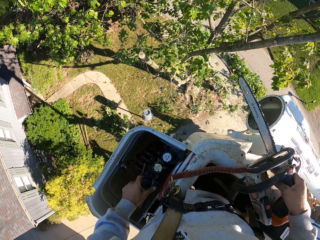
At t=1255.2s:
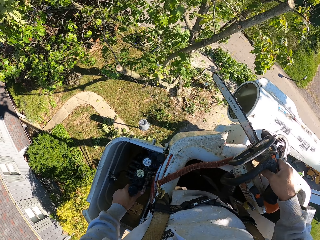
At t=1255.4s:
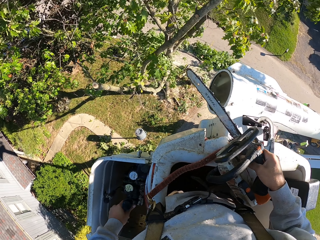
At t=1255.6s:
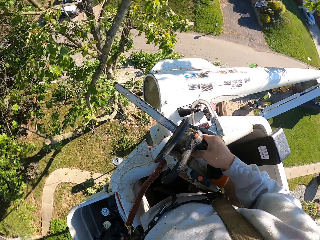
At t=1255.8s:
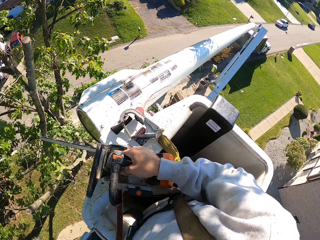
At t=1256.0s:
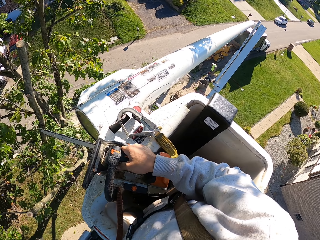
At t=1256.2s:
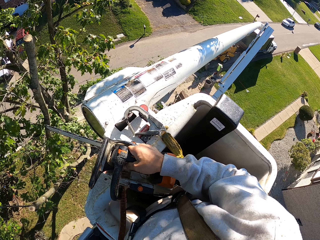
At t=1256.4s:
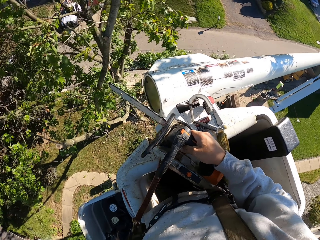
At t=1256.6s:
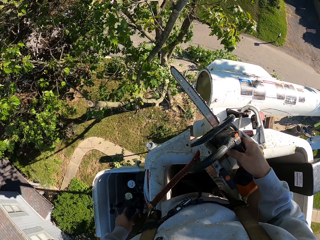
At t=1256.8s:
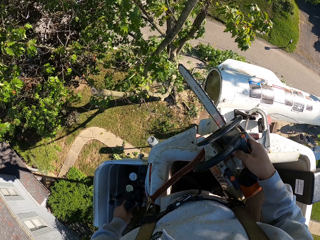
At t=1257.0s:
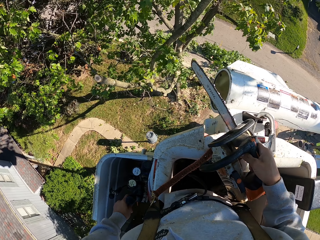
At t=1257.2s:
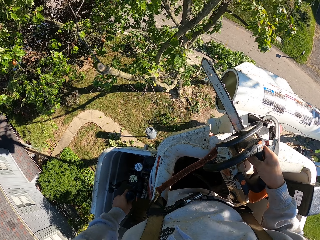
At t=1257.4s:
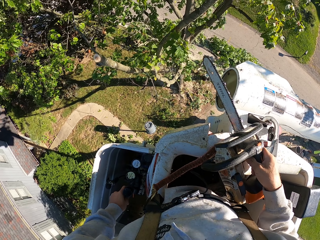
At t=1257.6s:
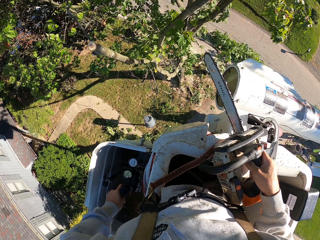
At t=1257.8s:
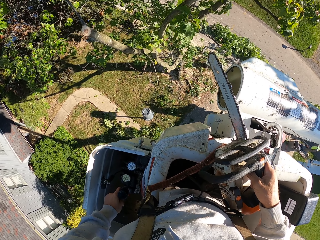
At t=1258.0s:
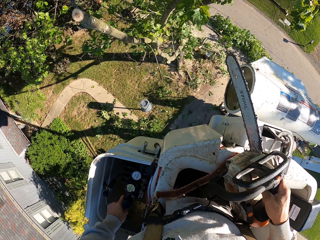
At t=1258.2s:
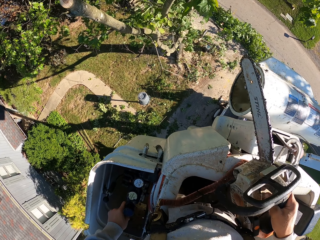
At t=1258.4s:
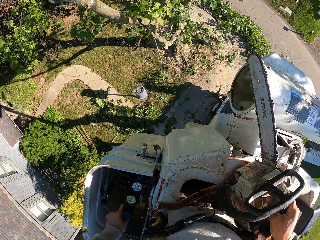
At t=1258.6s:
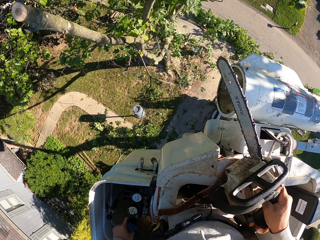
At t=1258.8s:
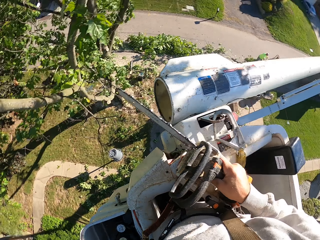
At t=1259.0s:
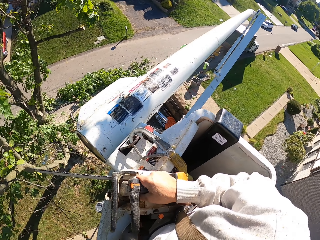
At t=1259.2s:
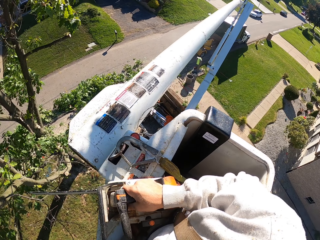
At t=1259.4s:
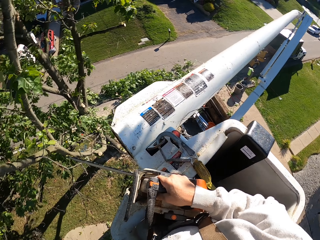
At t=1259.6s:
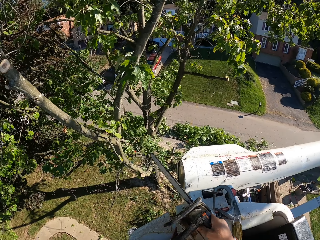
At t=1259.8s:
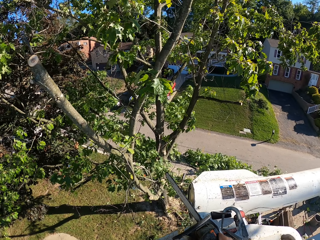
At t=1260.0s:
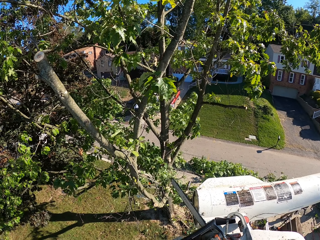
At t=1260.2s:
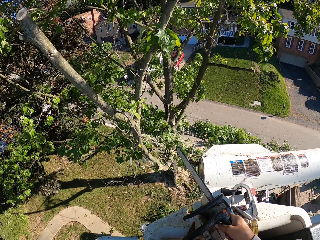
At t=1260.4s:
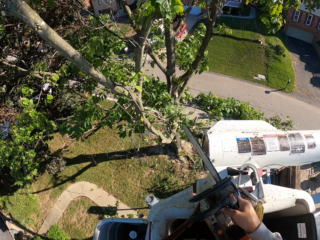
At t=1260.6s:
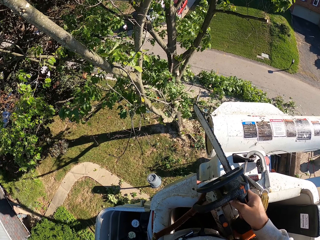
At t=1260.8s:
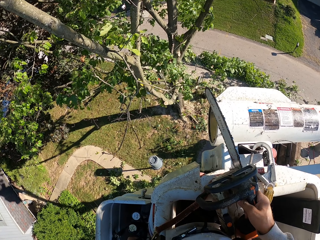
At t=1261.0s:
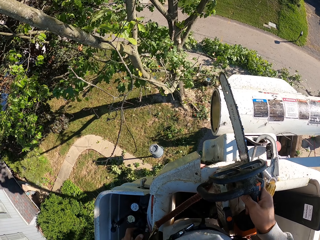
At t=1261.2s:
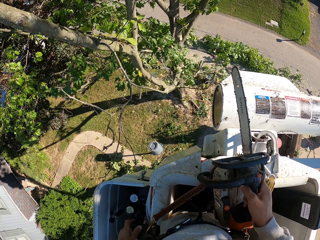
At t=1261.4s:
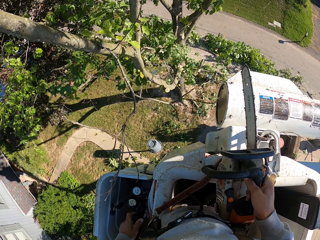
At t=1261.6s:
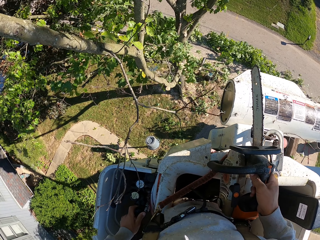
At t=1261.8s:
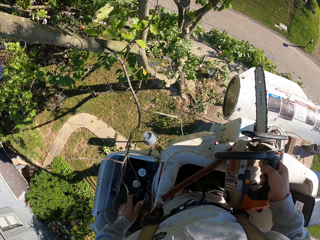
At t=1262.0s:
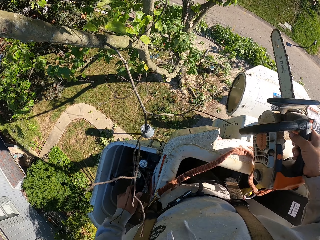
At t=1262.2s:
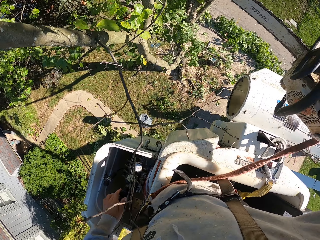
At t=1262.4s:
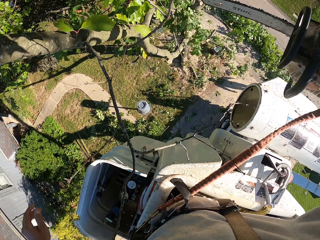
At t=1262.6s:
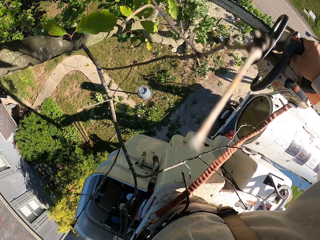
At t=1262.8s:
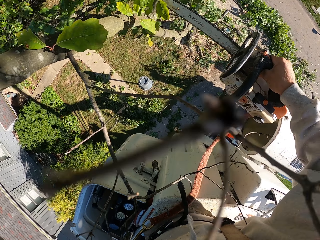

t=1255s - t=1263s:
The camera wearer operates the tree bucket truck with his left hand. He looks around.

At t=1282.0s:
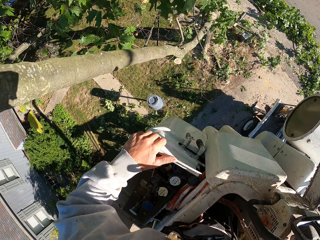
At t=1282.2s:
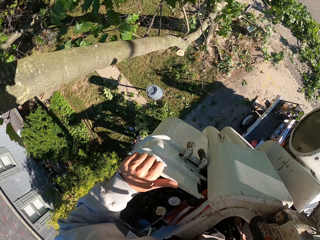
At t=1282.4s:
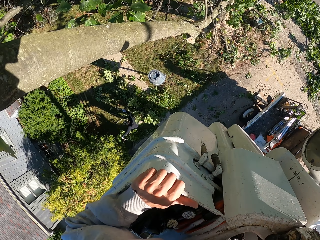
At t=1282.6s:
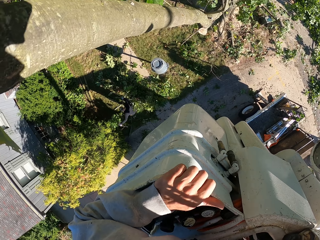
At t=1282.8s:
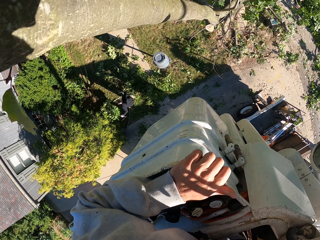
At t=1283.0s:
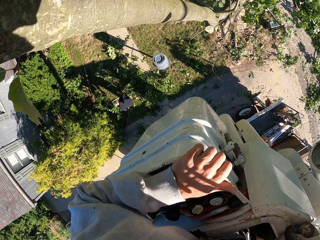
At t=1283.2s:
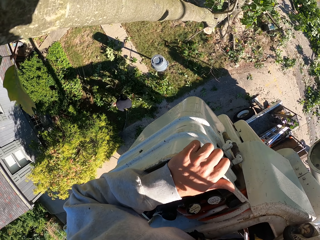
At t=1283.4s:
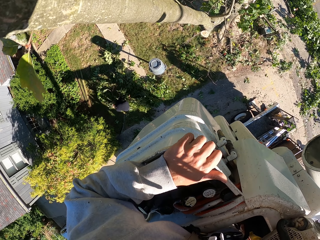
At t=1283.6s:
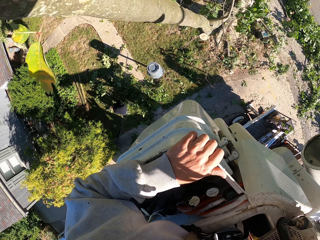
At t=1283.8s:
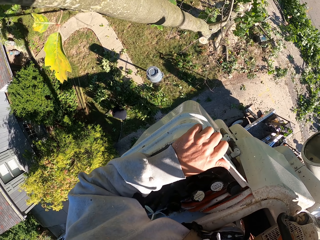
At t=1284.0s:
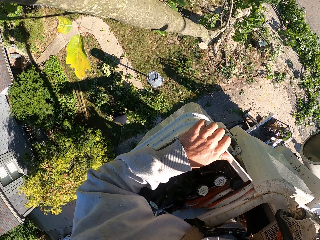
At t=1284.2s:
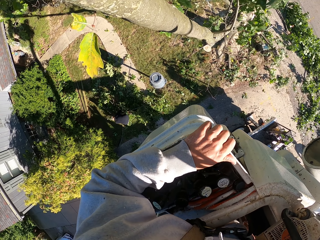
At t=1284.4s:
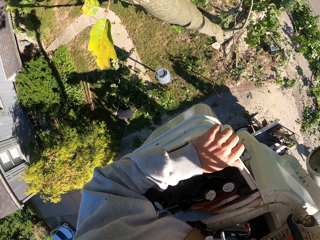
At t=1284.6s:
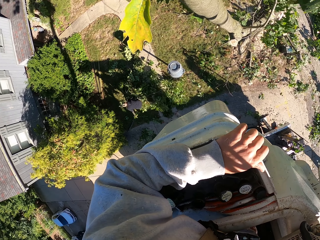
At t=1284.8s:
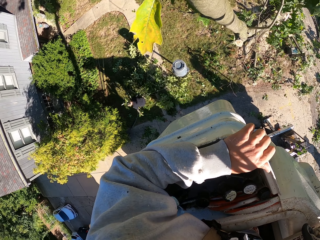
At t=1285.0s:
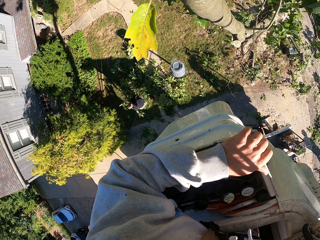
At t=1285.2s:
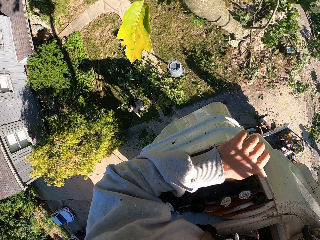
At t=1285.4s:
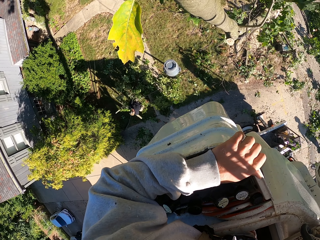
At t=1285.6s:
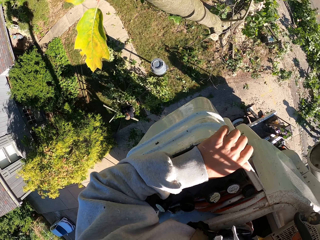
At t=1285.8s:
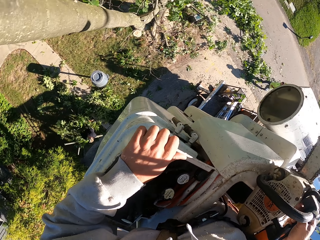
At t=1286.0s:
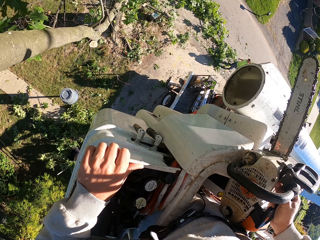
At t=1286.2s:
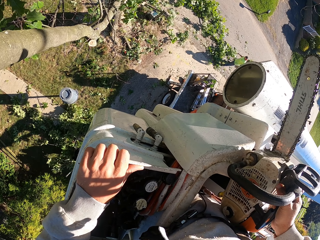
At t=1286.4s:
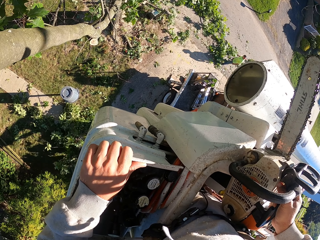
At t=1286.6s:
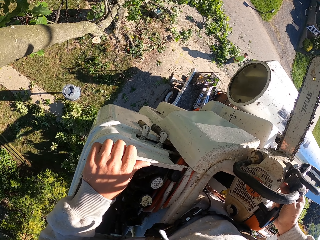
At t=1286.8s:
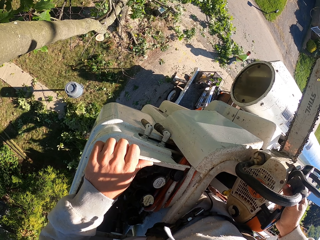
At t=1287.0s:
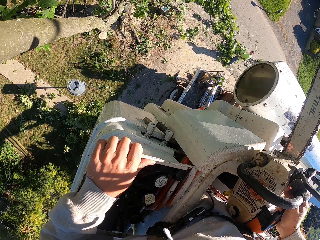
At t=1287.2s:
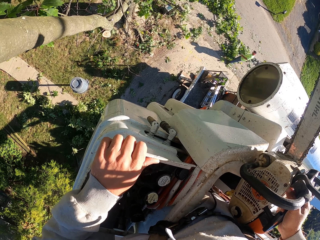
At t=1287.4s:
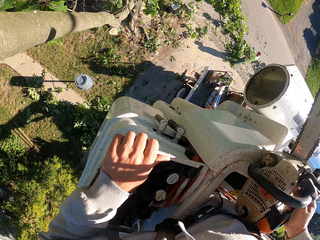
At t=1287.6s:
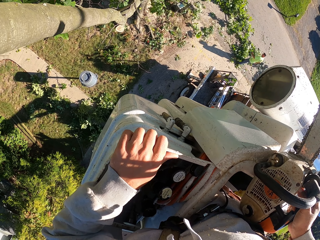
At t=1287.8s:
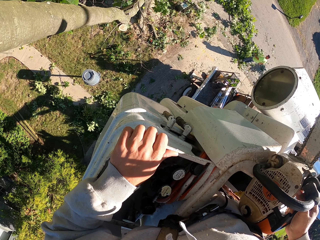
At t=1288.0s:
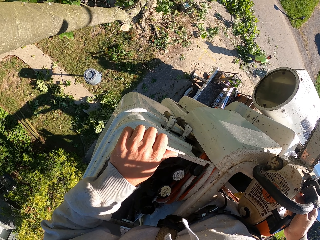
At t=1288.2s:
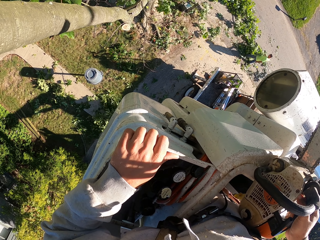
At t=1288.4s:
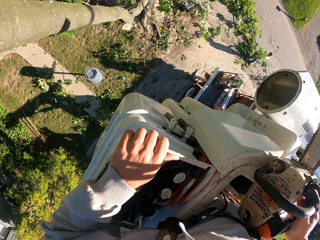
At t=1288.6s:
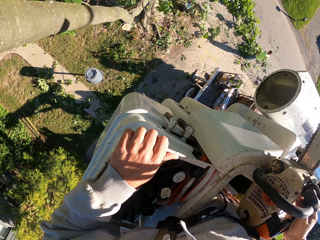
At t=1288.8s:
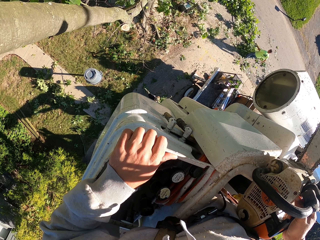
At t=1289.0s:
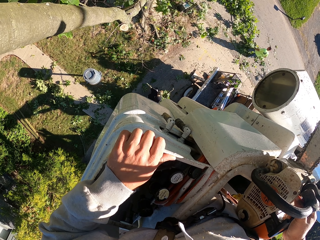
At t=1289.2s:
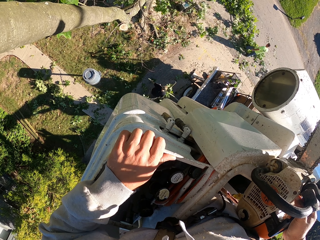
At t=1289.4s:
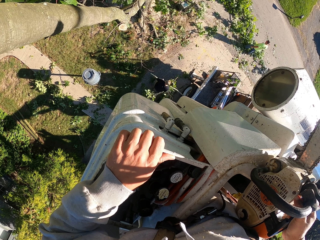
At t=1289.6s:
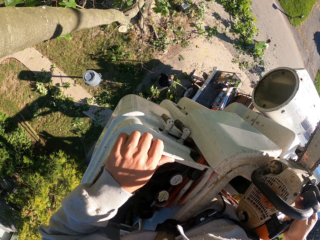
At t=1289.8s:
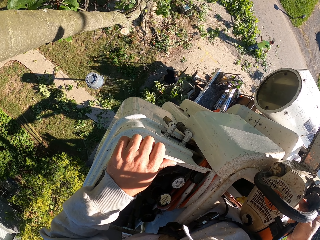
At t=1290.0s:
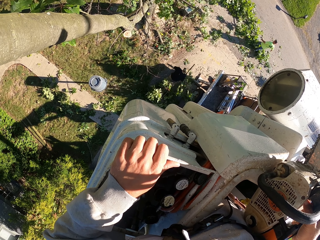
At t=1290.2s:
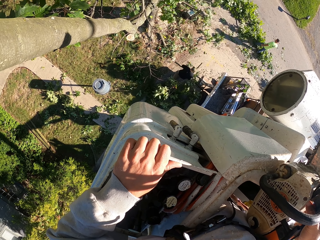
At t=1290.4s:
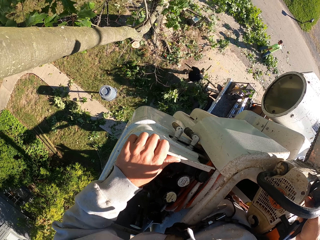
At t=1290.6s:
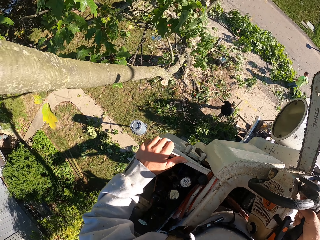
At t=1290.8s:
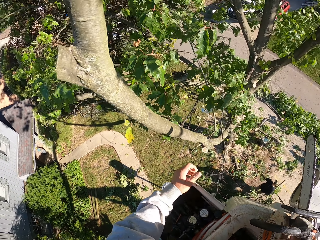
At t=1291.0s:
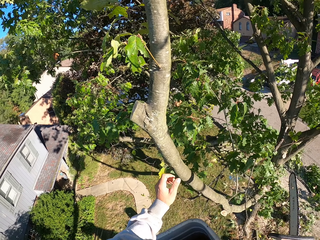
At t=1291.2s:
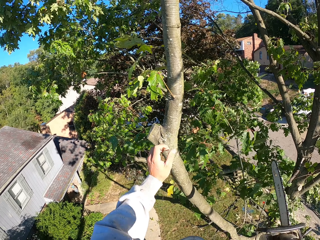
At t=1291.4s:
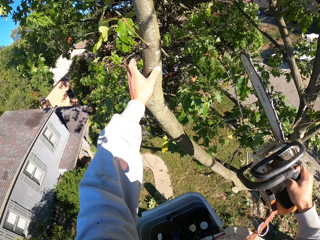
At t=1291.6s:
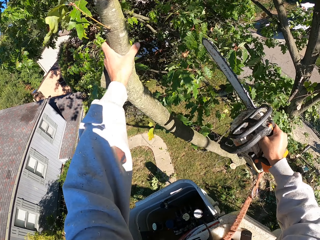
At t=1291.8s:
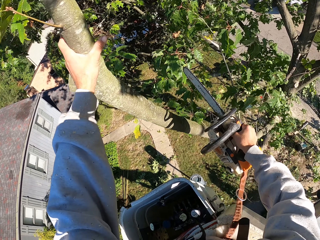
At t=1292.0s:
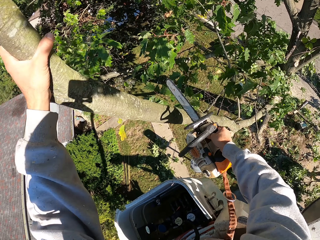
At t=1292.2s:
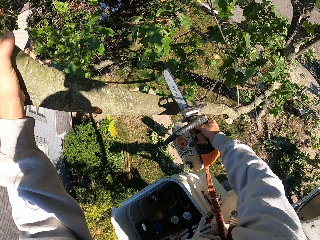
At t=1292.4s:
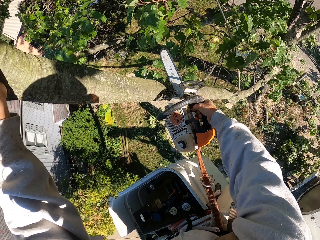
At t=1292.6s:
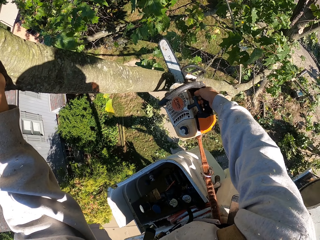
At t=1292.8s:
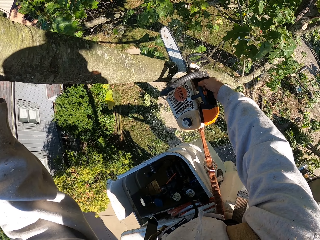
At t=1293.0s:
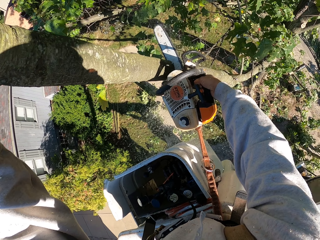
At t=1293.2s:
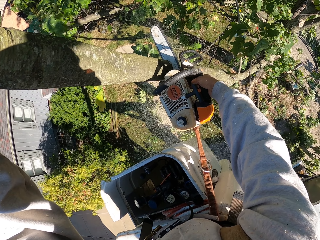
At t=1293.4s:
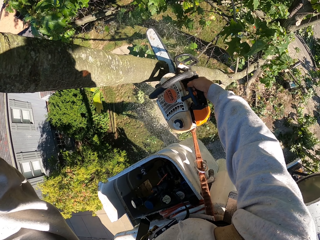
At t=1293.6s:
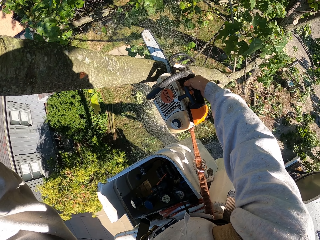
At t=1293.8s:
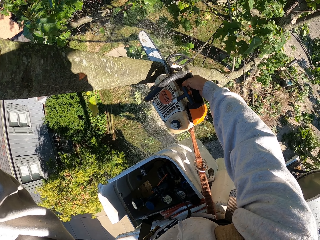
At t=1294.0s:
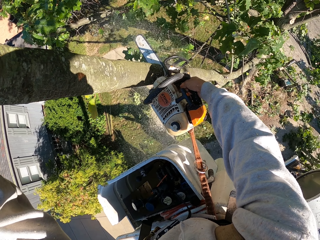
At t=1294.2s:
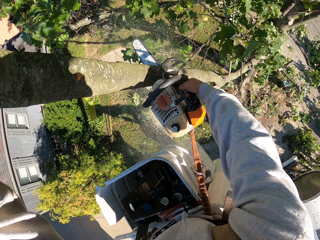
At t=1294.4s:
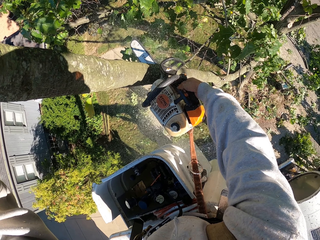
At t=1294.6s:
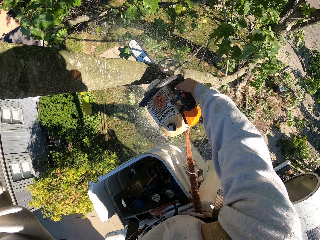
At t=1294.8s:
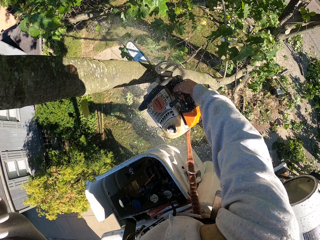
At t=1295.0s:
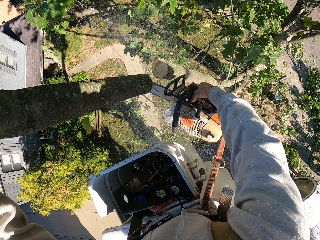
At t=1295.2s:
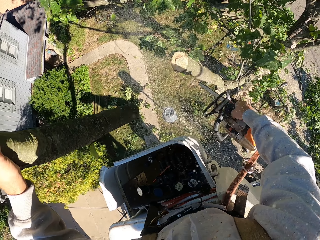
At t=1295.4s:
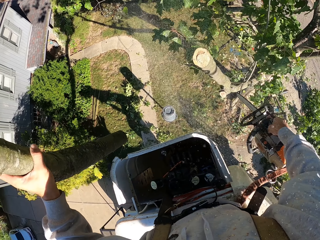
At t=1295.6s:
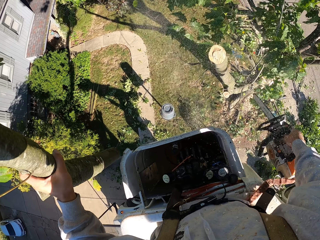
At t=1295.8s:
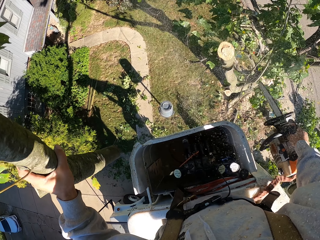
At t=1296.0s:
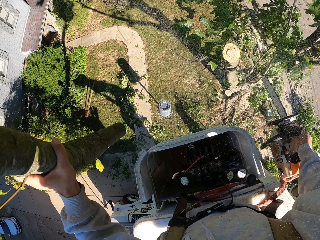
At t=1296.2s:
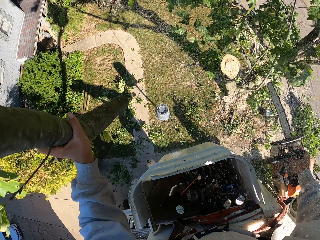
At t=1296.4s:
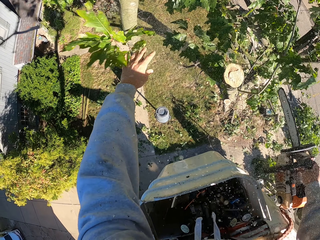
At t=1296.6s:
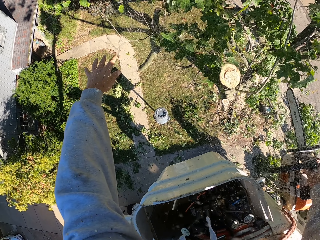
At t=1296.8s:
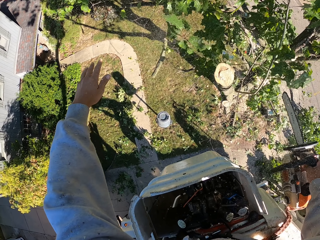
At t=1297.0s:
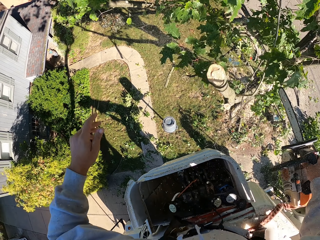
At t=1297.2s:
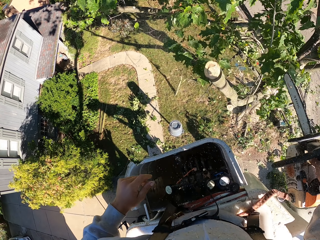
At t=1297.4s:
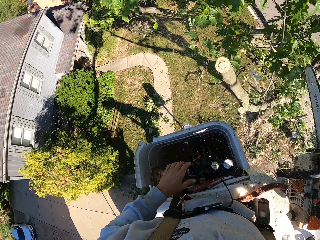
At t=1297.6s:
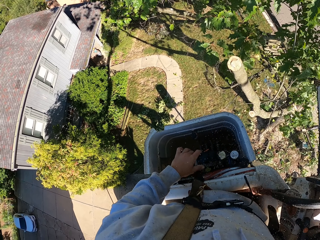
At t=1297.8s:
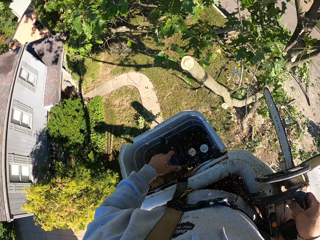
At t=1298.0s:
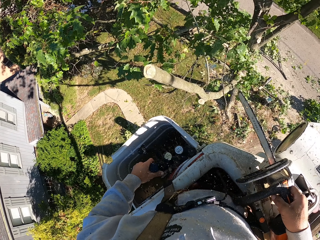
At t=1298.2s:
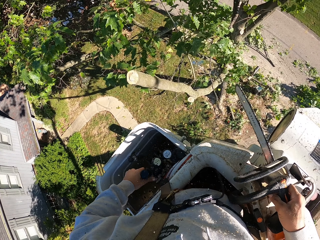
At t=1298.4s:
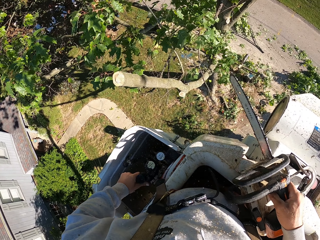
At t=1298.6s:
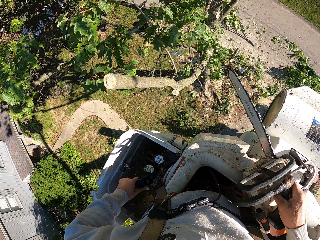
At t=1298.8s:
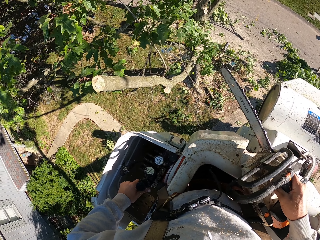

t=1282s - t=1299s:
A man carries some tree branches from the ground with both hands. The man walks around. Another man kicks some tree branches on the ground with his legs. The camera wearer holds a tree branch with his left hand. He touches the tree and cuts the tree branch from the tree with the chain saw in his right hand. He throws the tree branch in his left hand to the ground. He operates the tree bucket truck with his left hand.
